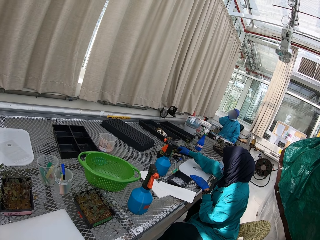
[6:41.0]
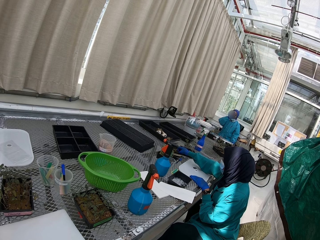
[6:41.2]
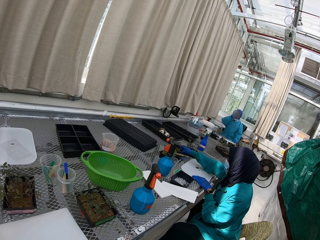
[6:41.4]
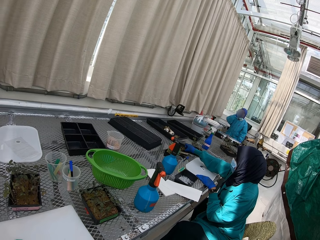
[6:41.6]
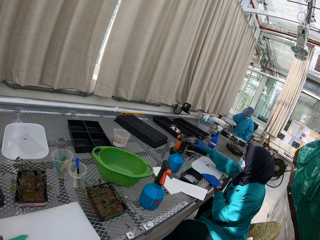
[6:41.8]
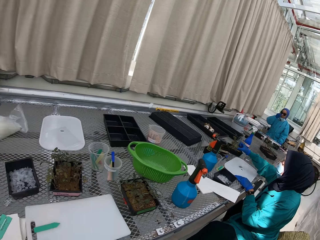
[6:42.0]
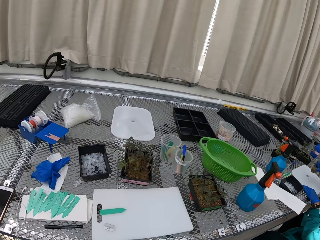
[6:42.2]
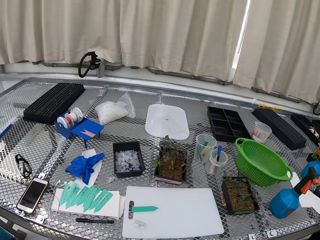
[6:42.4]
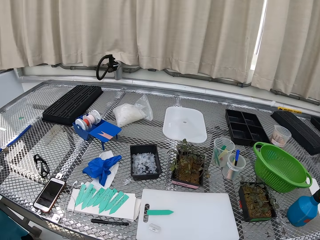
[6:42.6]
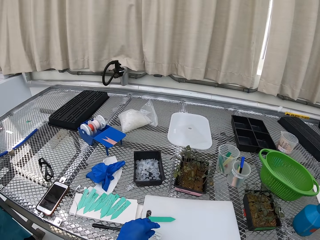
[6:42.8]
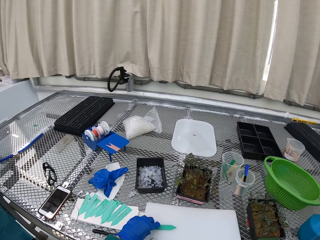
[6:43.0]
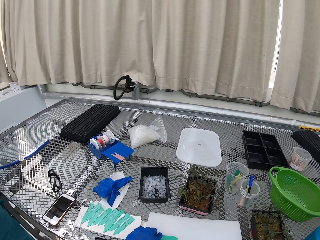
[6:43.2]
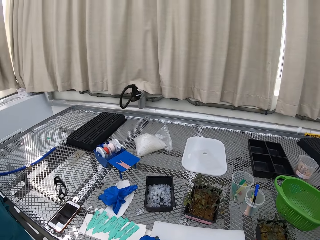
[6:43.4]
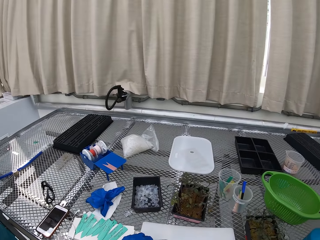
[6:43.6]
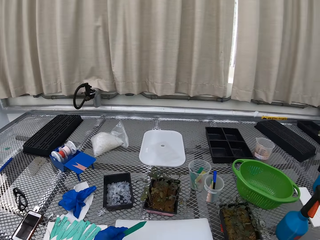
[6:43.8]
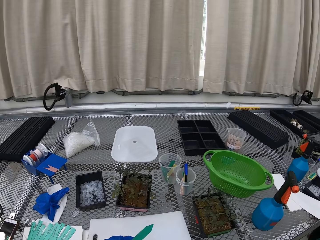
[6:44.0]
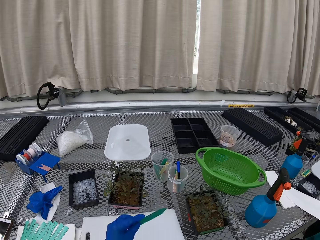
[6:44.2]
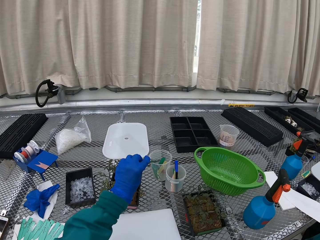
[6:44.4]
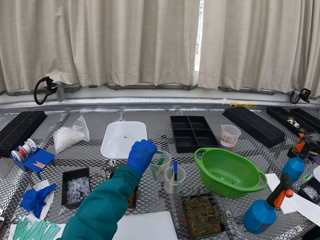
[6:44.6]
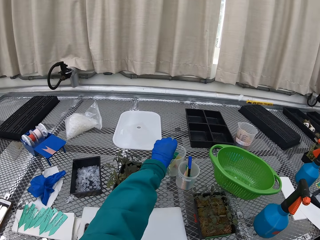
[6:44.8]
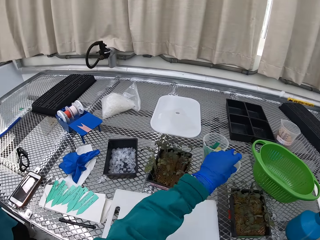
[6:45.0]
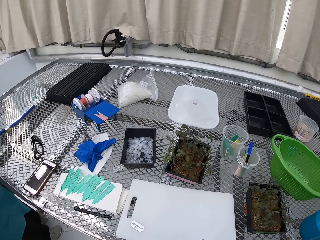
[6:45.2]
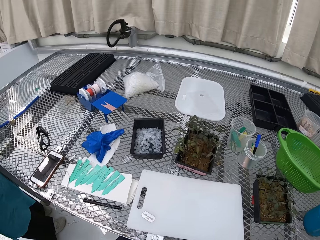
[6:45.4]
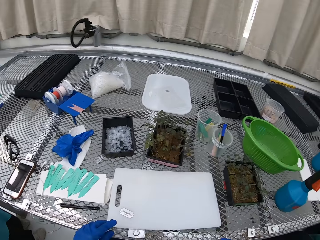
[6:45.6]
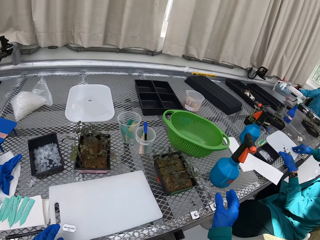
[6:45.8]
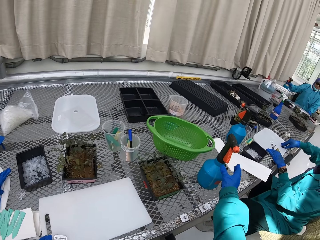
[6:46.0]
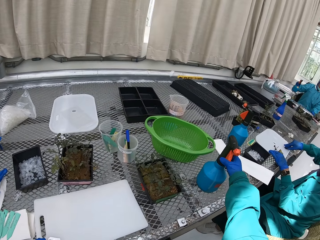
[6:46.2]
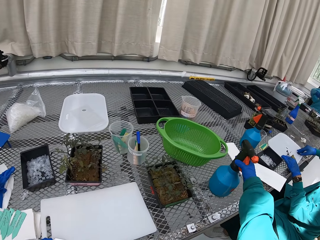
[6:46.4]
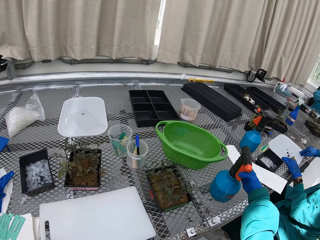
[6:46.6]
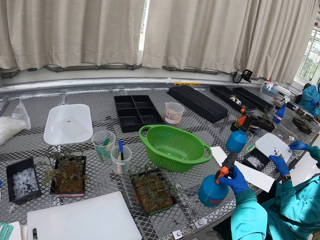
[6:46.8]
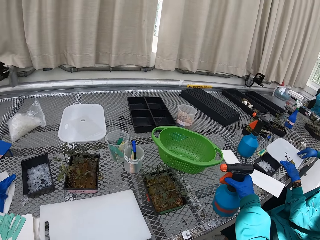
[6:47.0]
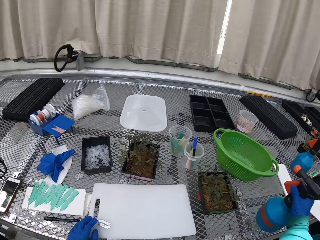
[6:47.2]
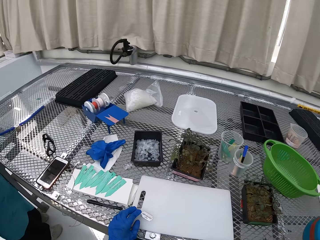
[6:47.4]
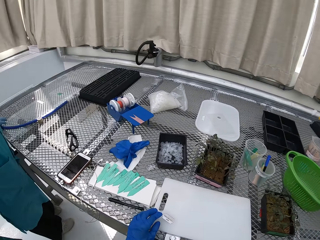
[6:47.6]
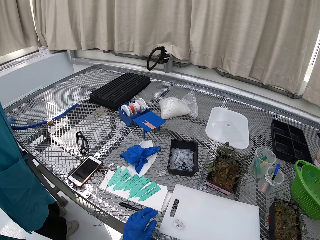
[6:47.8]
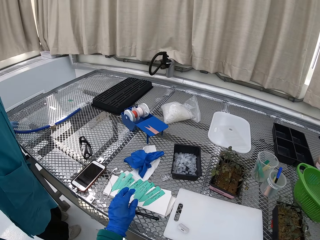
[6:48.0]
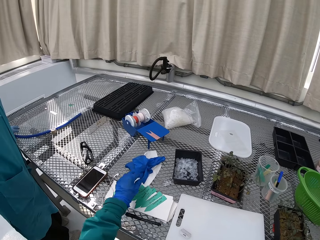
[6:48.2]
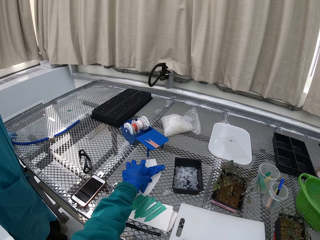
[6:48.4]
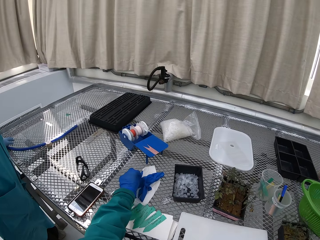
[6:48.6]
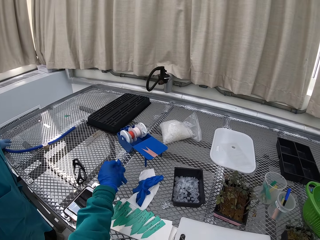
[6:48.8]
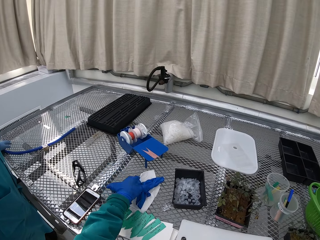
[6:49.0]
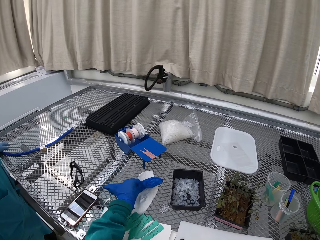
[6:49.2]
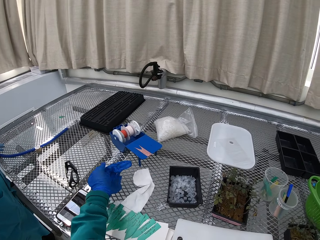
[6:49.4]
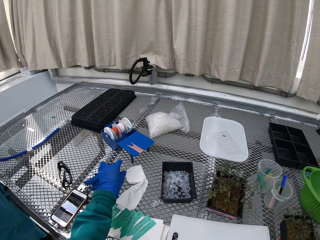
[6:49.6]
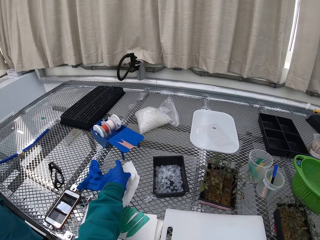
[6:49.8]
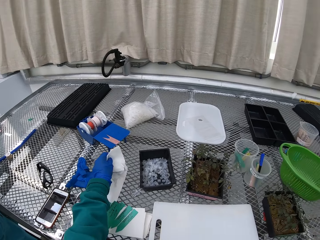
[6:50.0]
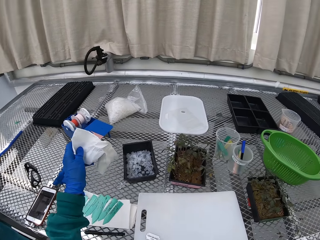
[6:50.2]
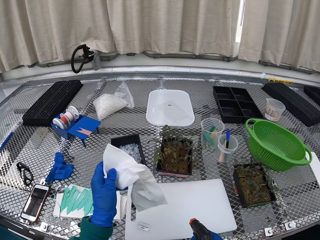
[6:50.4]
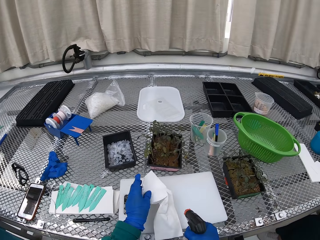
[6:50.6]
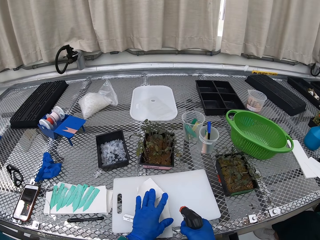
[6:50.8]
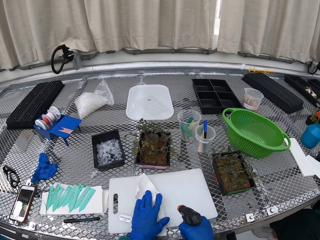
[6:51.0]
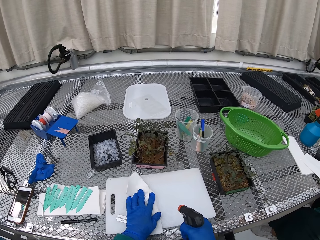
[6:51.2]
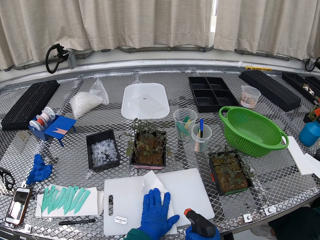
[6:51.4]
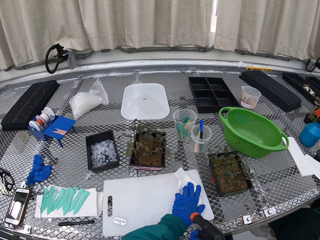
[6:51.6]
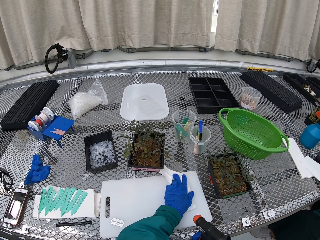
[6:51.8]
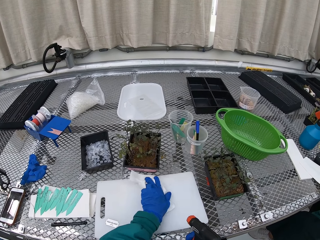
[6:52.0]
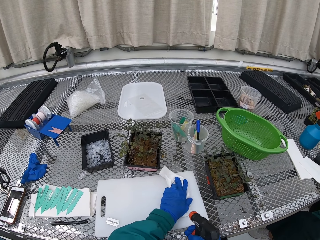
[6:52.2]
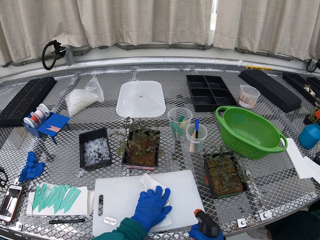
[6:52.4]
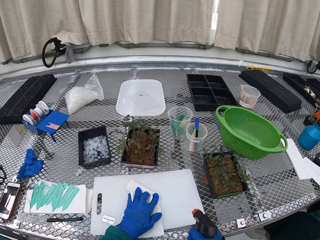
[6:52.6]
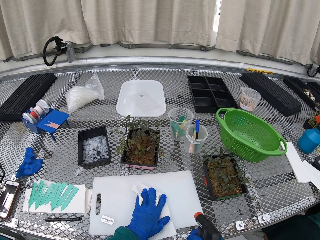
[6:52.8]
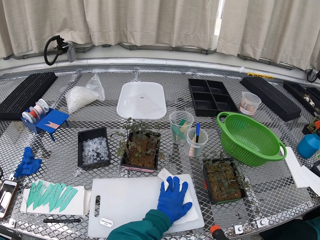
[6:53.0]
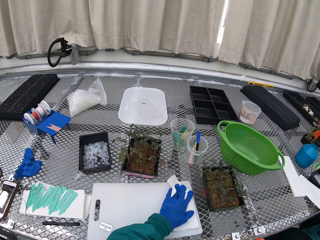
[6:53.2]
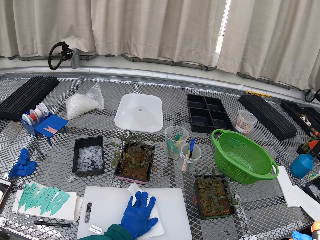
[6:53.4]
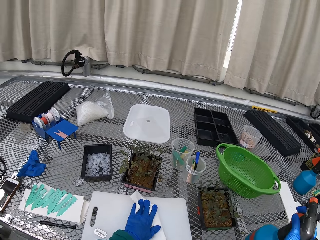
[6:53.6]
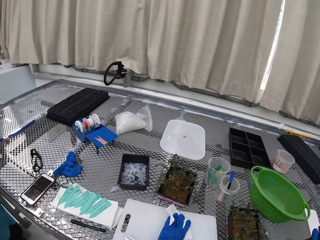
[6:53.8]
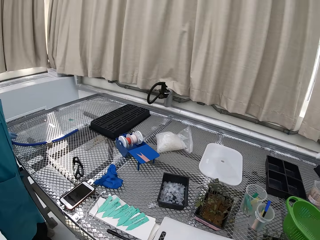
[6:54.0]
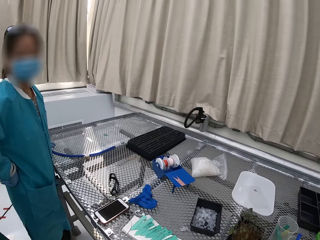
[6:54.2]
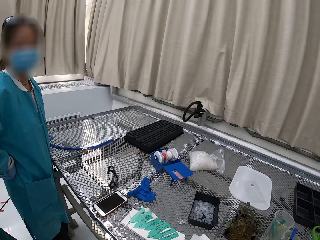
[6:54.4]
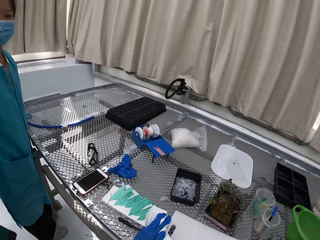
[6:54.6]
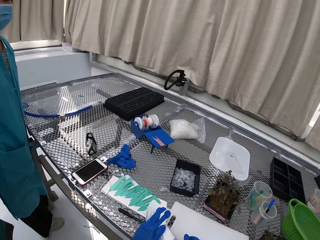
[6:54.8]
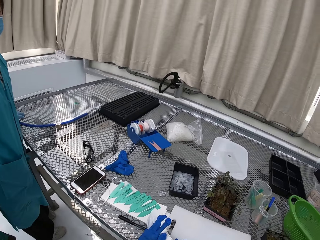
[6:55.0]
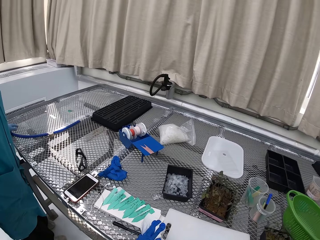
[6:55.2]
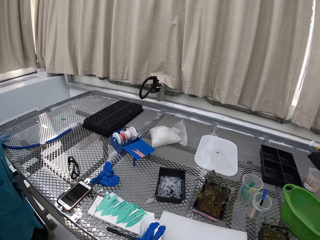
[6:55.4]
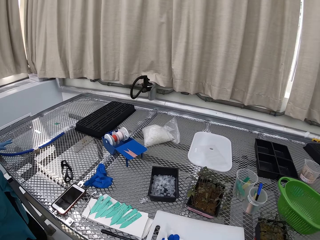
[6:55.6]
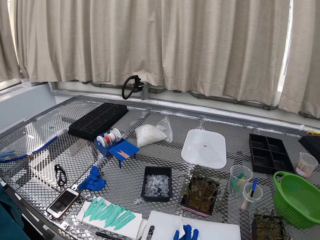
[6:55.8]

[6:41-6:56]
The camera wearer picks up a labelling paper. They put the labelling paper in a container. They pick up a spraying bottle. They move the glove aside. They pick up the glove and put down the glove. They move the glove aside again. They pick up the glove and put down the glove. They pick up the tissue paper. They spray the chopping board. They wipe the chopping board. They put down the spraying bottle.

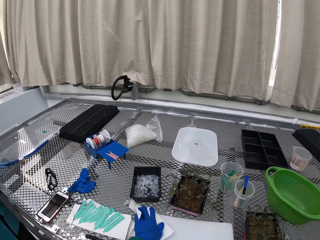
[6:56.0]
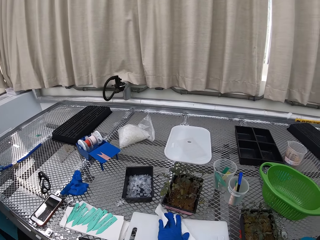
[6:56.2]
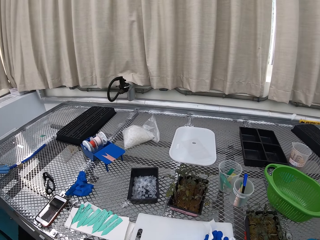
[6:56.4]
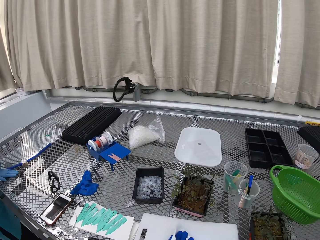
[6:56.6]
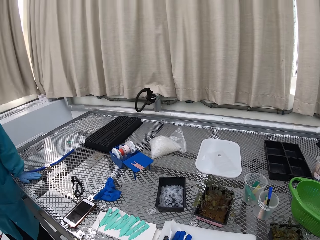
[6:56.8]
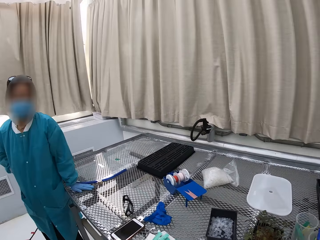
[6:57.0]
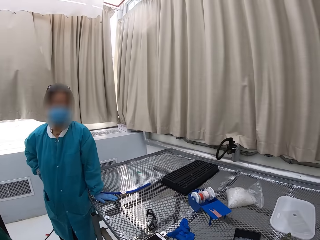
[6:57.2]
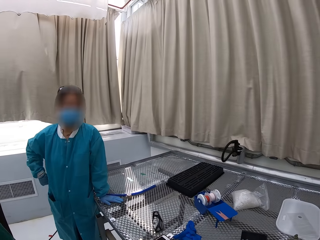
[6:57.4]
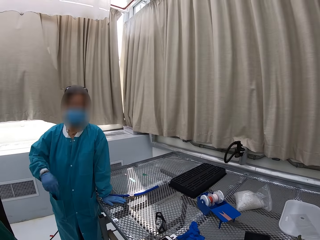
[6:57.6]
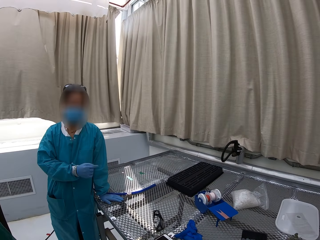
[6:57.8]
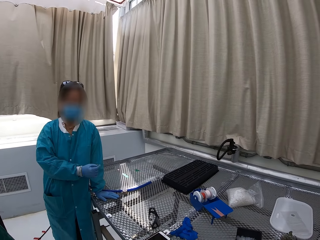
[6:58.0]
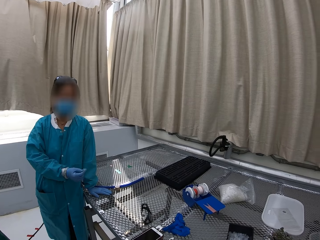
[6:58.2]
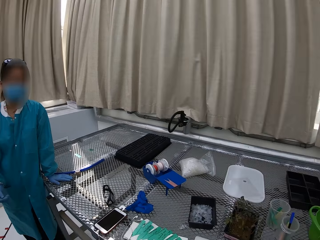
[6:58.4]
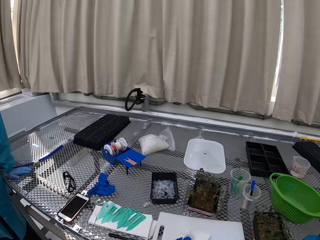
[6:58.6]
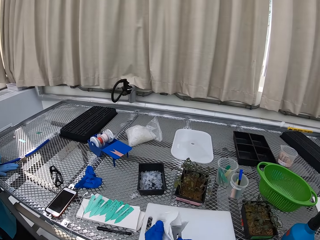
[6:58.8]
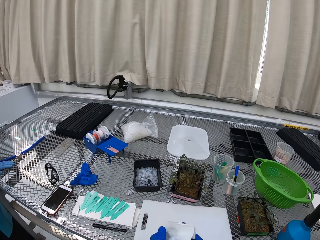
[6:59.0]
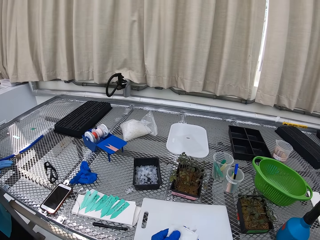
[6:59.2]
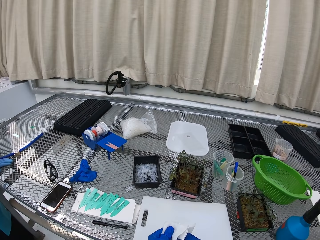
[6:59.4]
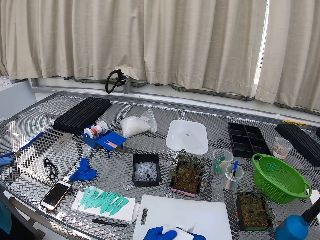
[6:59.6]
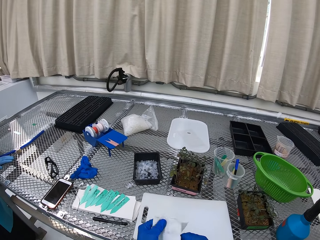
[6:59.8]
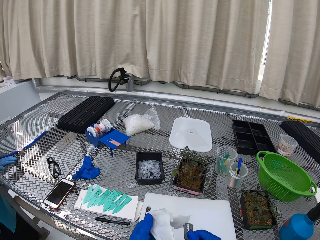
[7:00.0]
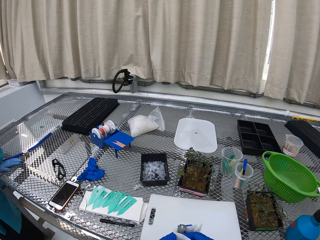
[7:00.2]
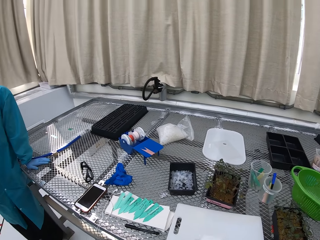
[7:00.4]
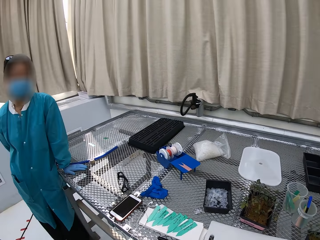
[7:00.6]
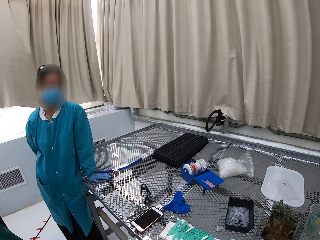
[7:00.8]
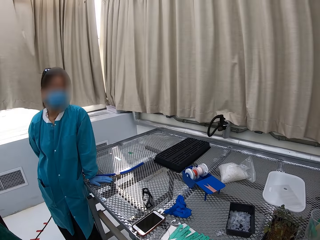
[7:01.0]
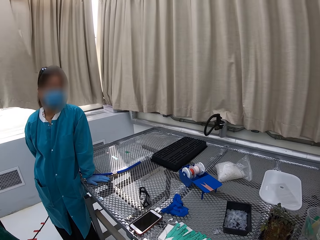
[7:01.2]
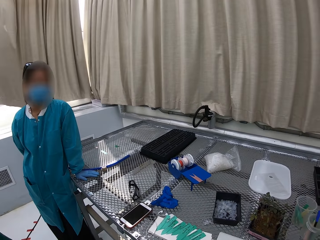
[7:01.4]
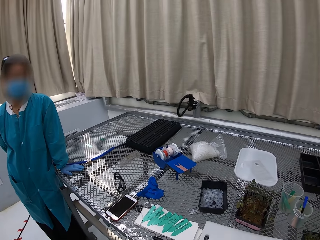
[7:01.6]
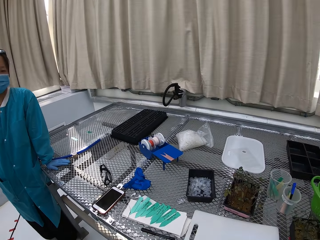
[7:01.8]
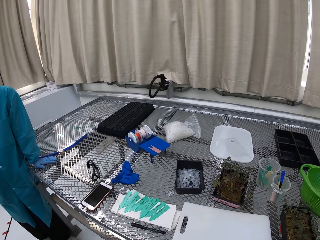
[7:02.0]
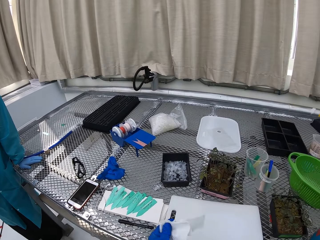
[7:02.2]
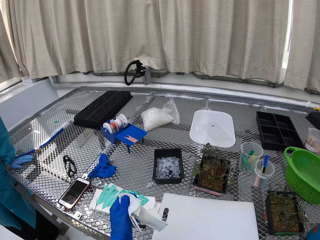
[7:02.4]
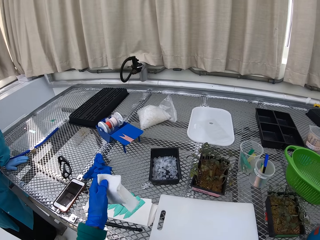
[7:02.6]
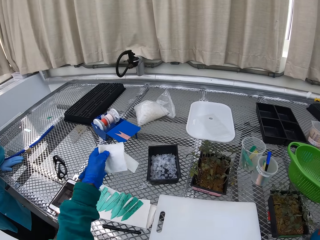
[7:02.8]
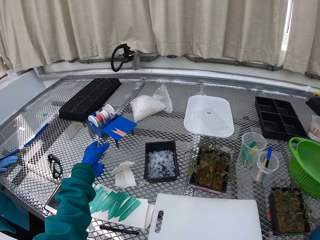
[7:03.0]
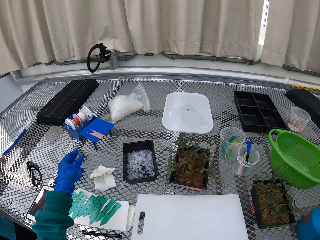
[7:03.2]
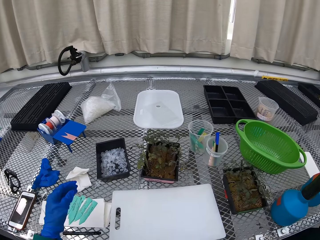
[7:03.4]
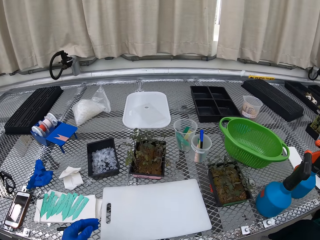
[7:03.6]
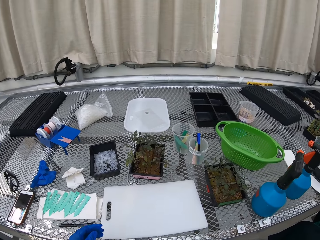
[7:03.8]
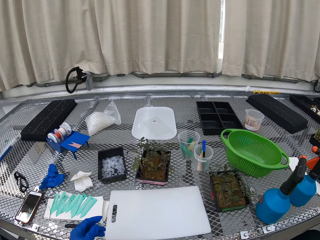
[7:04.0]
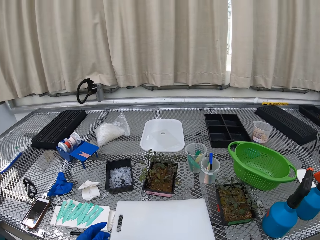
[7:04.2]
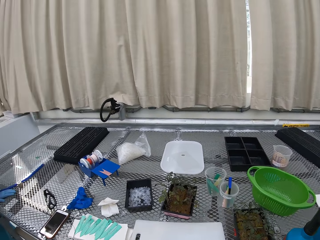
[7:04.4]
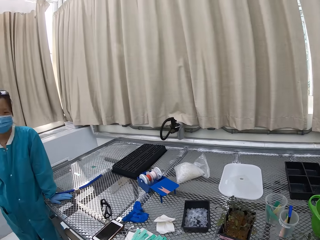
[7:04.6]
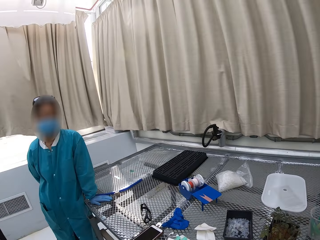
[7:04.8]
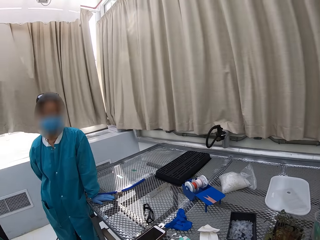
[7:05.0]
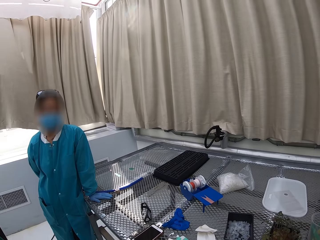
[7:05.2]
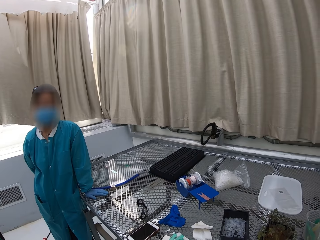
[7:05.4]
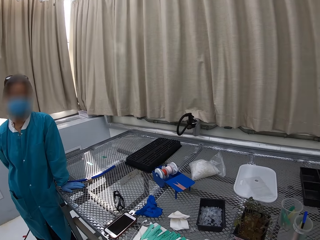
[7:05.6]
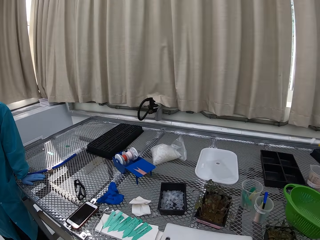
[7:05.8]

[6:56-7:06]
A lady talks to the camera wearer. The camera wearer wipes the razor blade. They put down the wiping paper.
